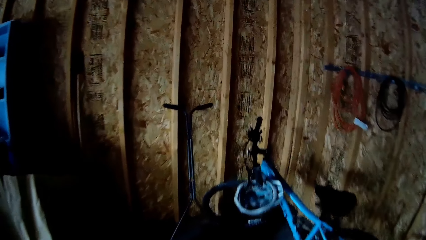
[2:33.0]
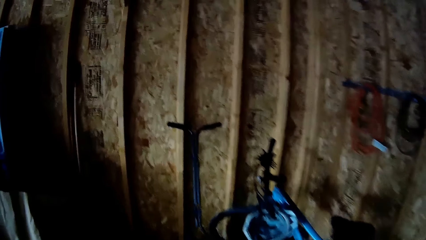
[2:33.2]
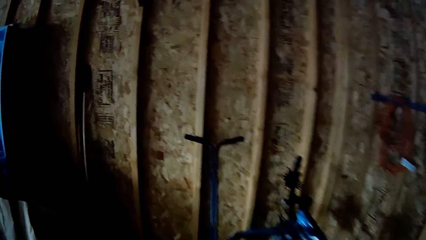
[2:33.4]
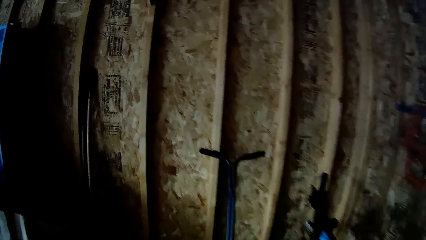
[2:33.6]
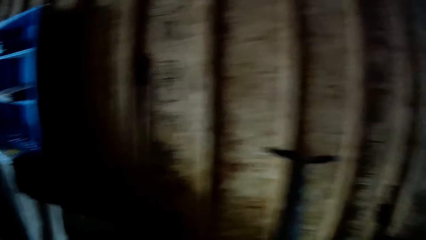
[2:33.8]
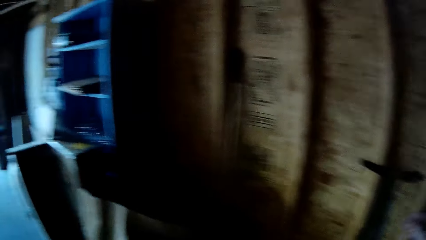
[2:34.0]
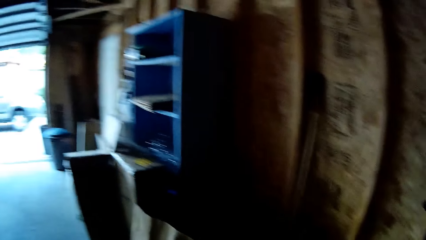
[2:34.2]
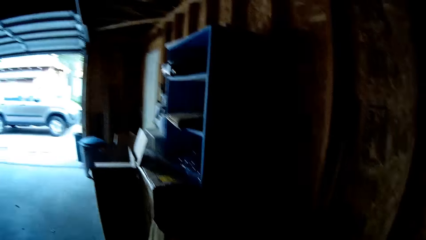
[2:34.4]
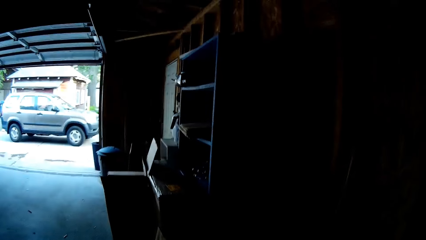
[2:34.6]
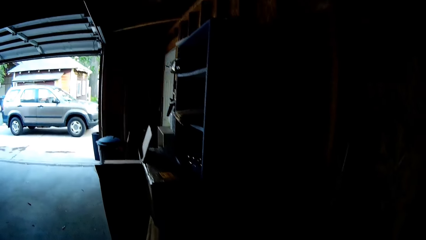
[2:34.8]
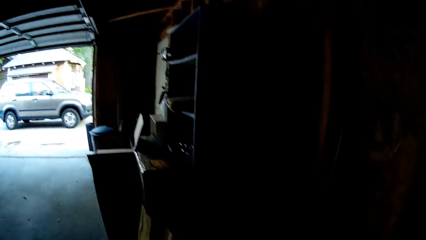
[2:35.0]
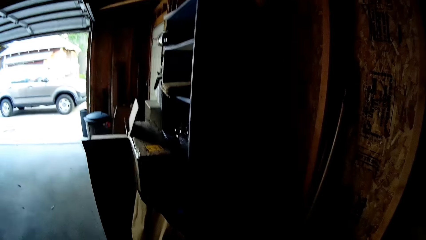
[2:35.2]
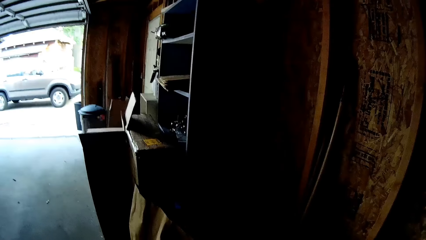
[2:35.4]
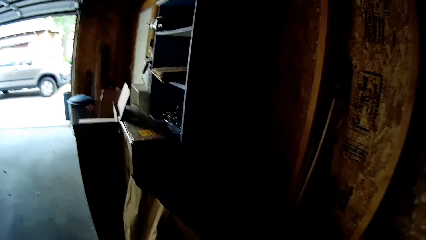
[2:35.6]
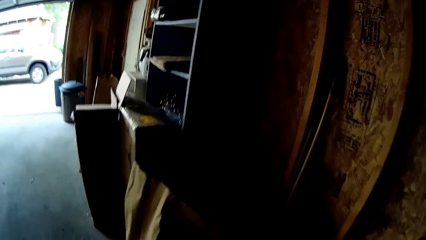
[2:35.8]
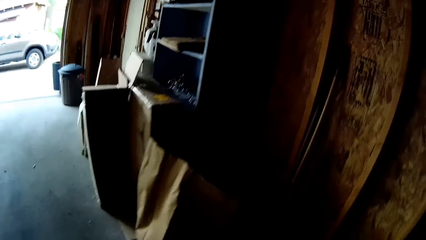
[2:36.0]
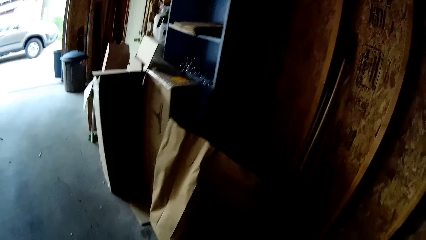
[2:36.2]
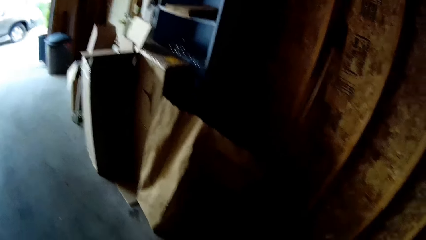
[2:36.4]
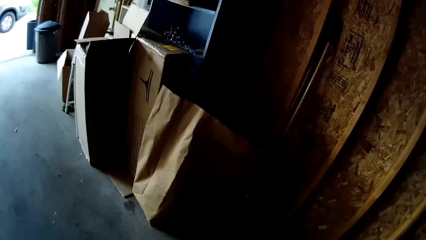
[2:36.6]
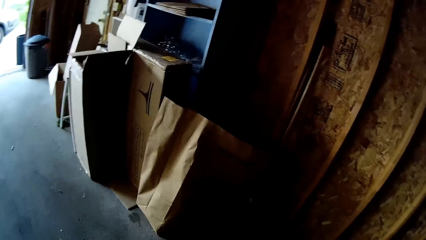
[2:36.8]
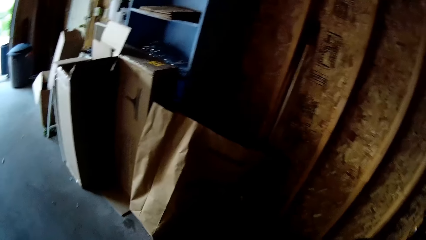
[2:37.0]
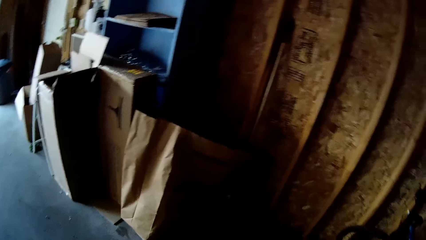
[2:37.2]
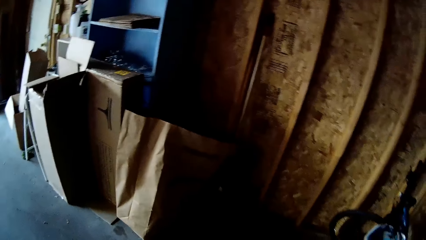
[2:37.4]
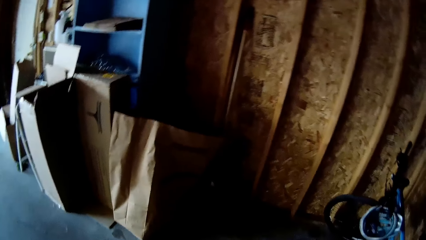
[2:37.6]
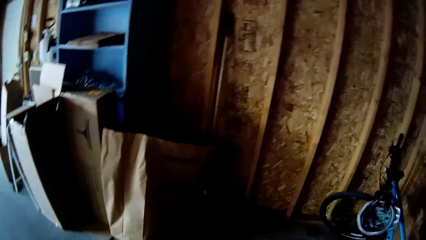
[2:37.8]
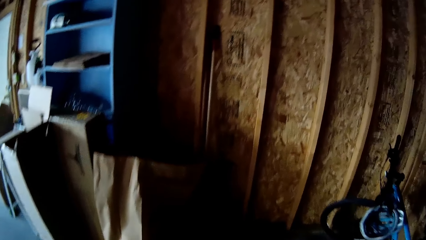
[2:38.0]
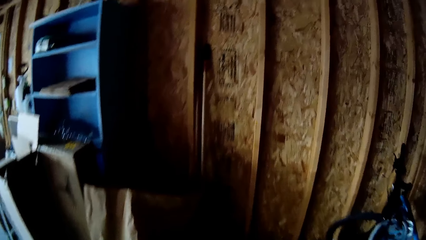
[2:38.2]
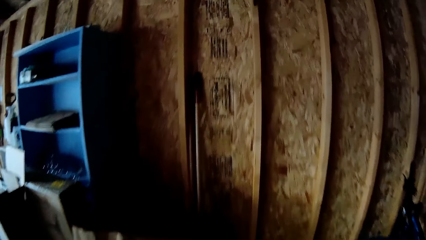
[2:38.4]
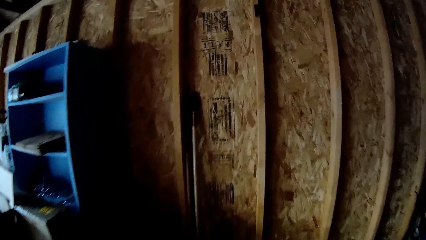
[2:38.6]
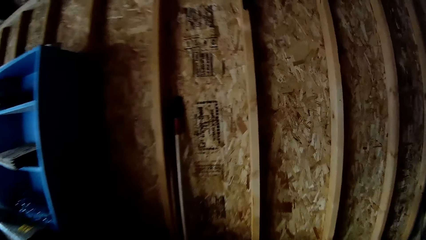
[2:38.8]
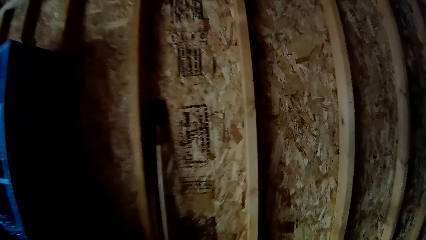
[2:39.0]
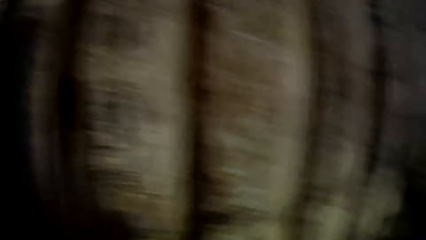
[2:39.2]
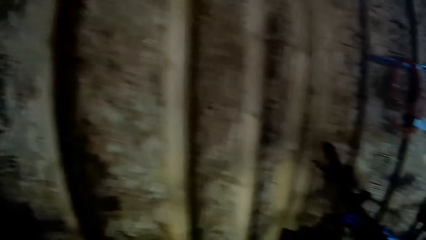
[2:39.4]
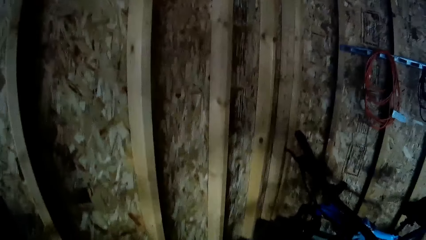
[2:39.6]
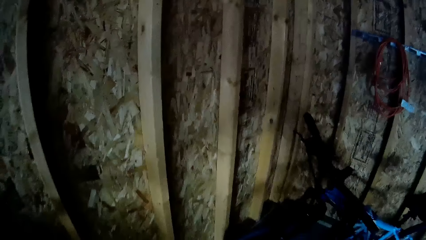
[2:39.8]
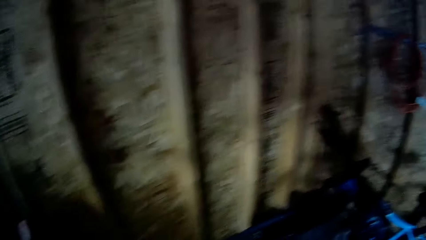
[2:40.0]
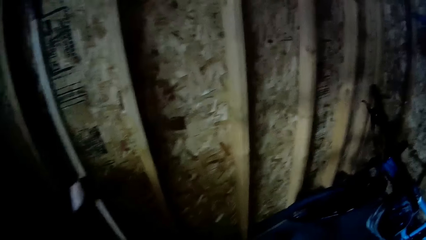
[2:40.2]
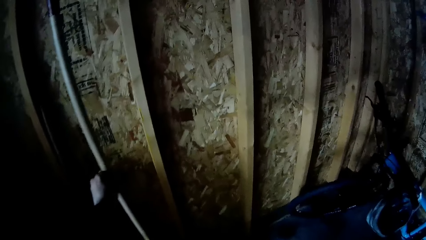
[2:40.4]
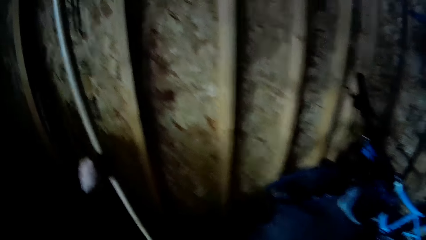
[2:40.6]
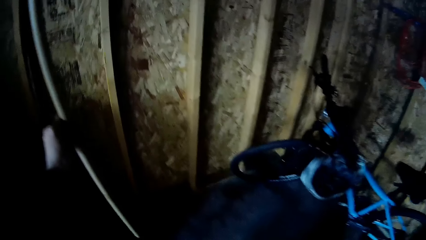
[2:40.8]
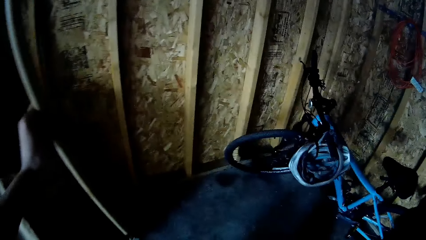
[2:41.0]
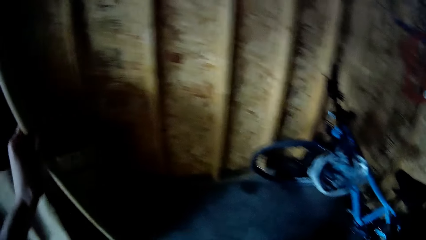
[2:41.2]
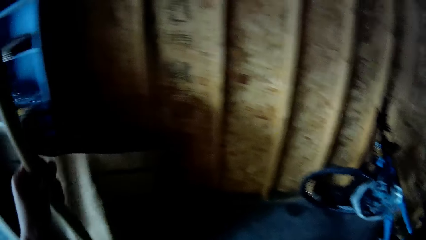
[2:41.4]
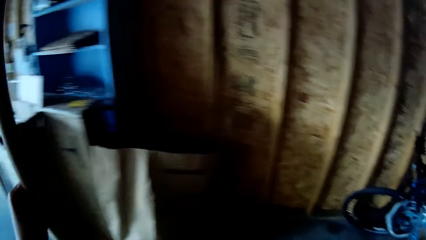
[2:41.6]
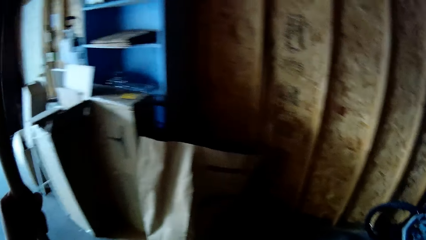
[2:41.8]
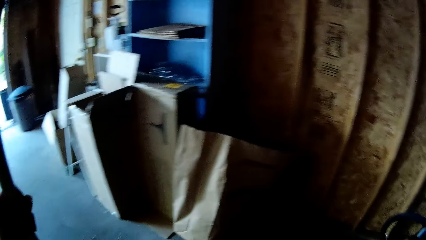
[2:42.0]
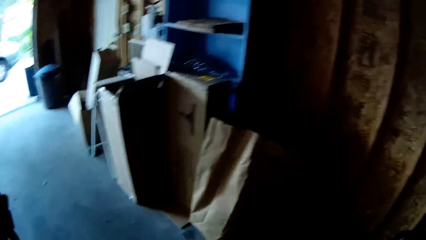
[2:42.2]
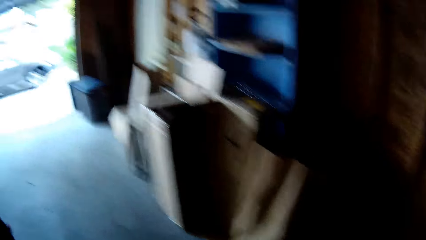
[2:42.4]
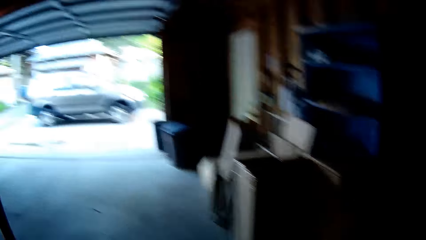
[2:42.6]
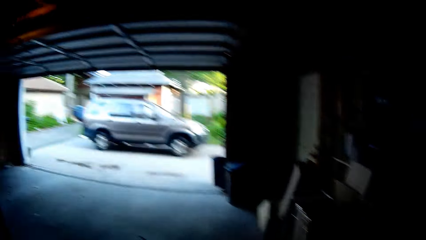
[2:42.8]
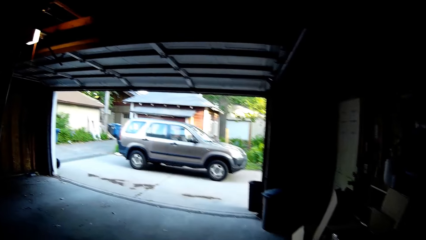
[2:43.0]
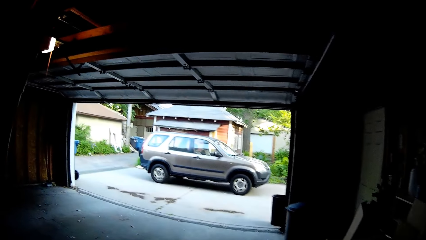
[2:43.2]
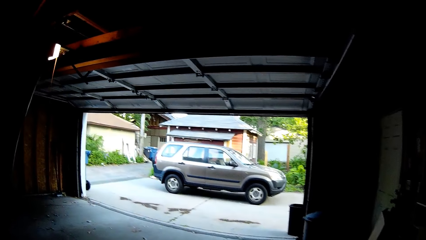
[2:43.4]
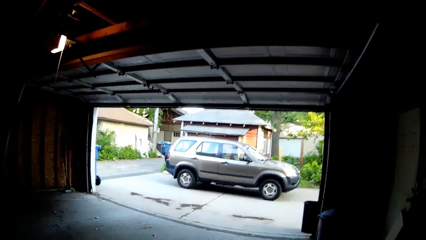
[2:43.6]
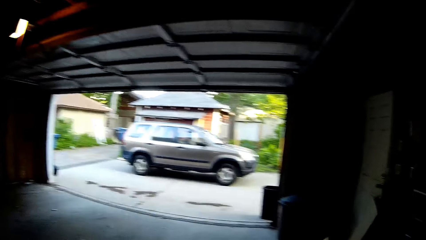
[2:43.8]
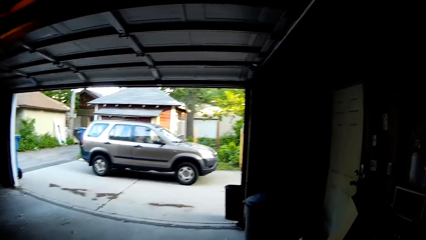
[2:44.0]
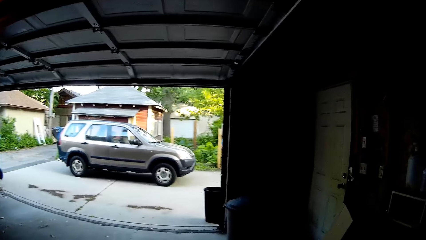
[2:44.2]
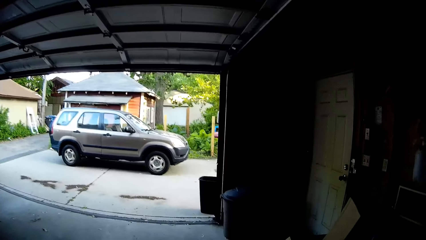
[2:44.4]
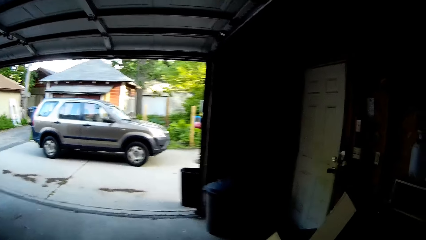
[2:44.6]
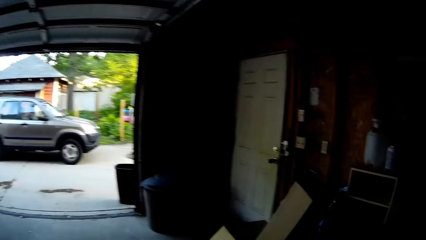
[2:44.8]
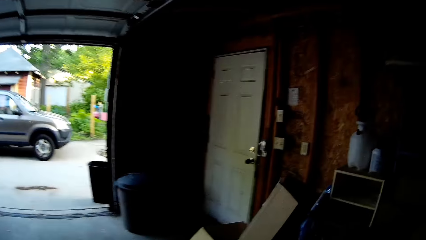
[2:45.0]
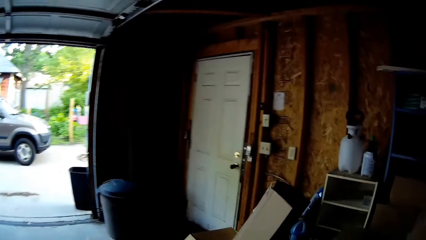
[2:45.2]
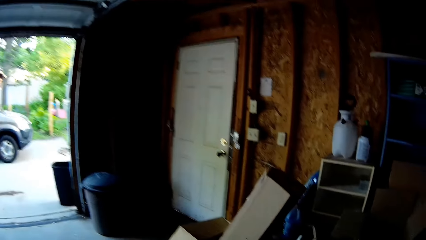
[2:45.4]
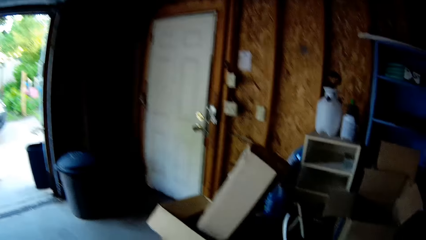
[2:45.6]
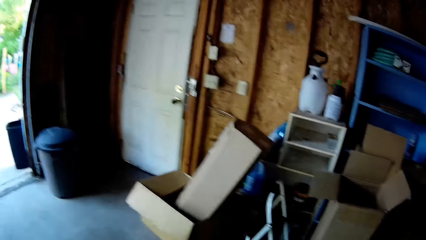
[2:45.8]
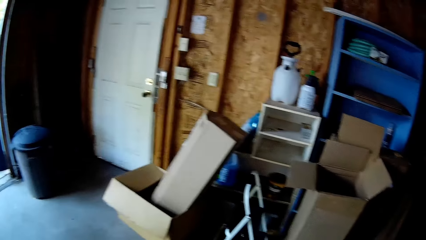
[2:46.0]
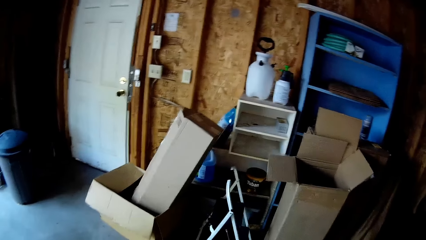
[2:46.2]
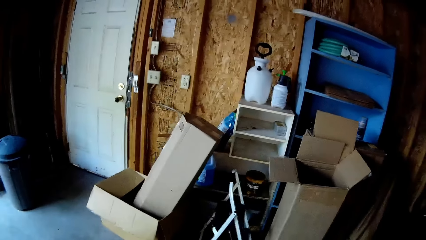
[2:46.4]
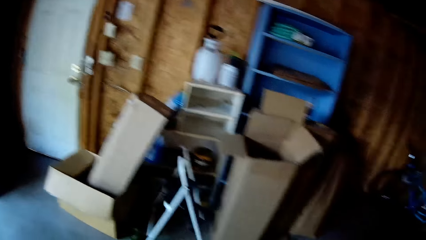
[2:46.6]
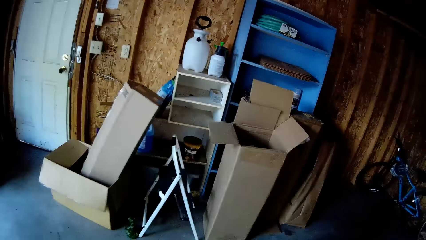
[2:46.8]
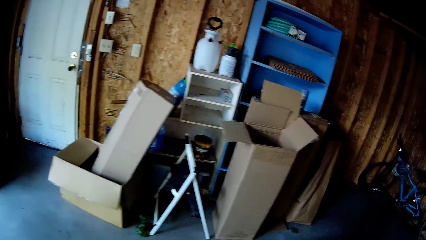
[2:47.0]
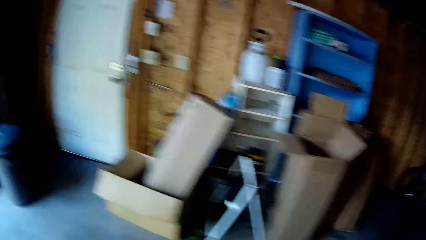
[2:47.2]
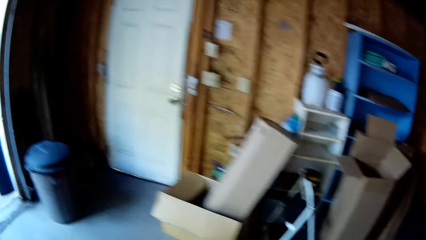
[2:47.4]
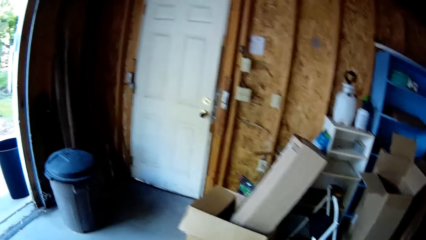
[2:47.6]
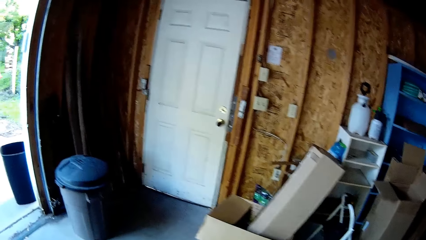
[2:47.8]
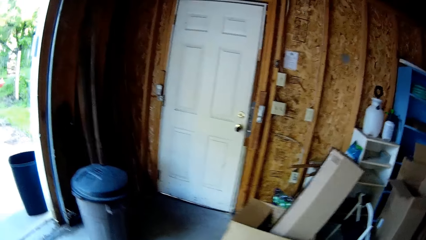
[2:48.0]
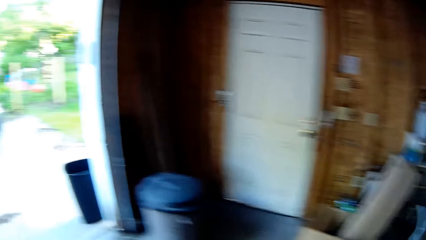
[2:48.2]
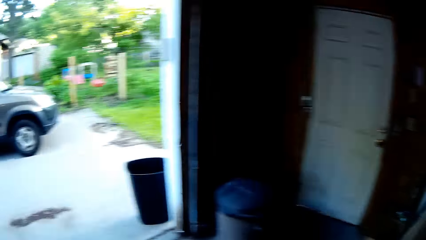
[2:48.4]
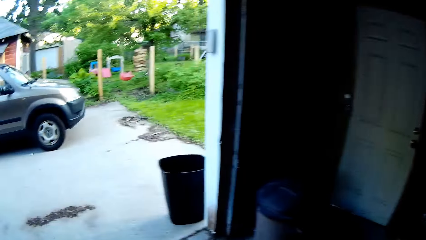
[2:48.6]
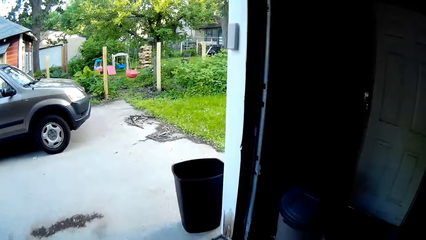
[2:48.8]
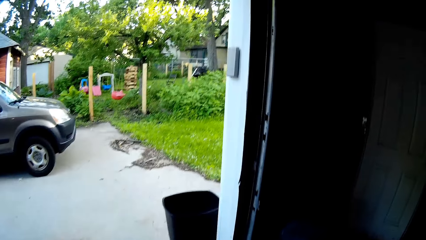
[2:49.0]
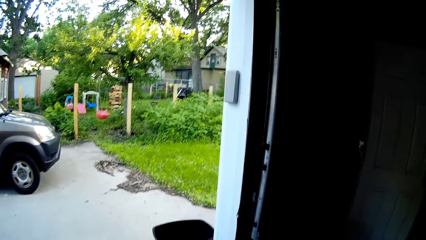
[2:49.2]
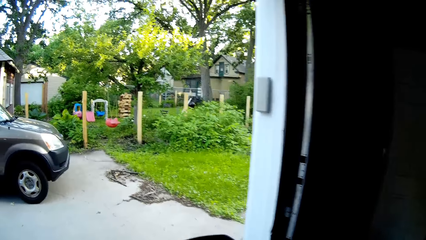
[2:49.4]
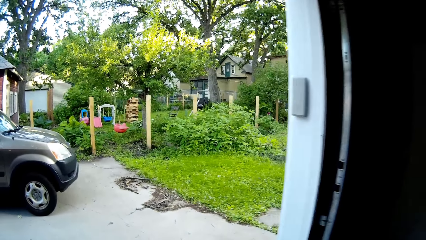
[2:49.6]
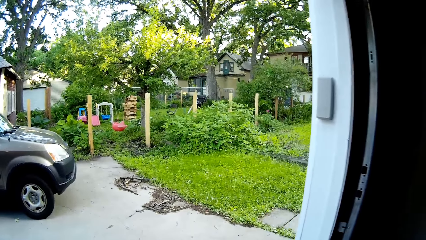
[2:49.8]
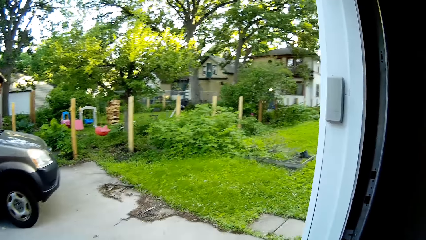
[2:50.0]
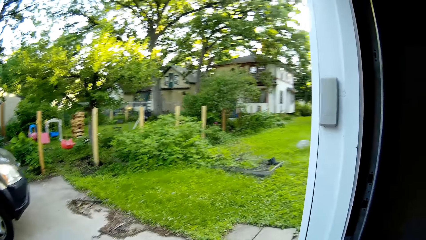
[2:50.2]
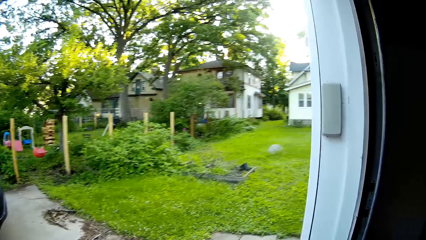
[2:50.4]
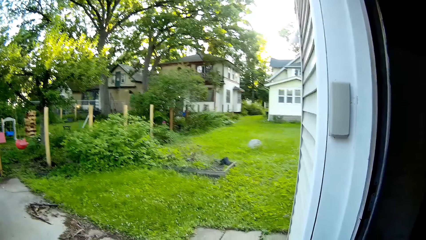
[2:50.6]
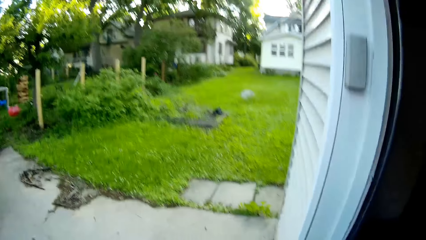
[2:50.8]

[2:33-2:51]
The camera wearer picks up a rake or broom by the wall with his left hand. He walks around the store. He walks out of the store house.
